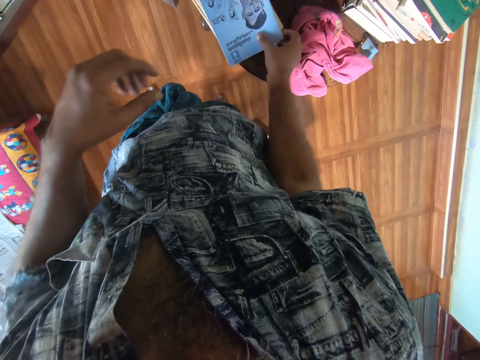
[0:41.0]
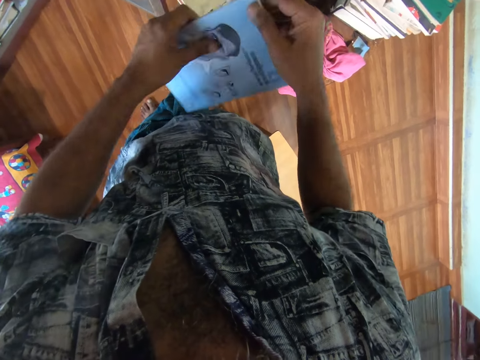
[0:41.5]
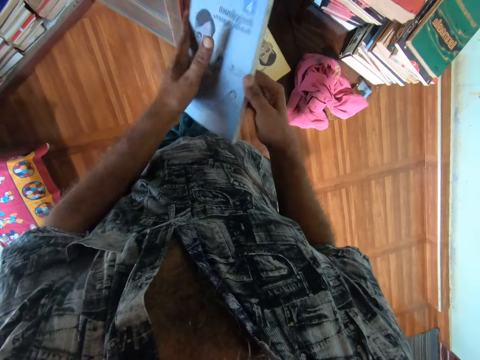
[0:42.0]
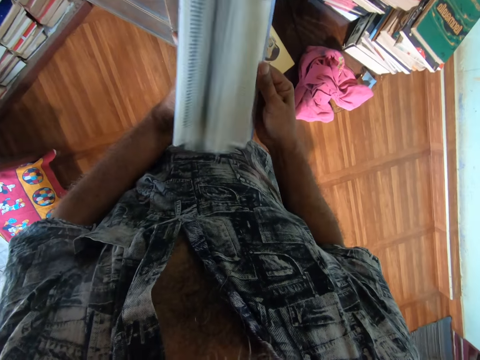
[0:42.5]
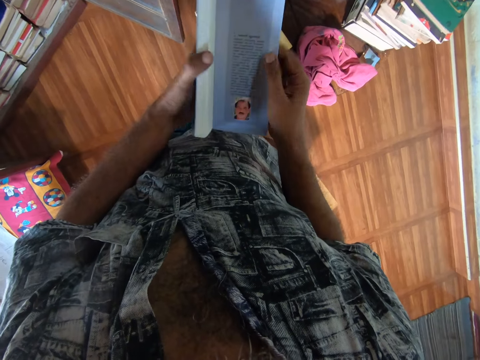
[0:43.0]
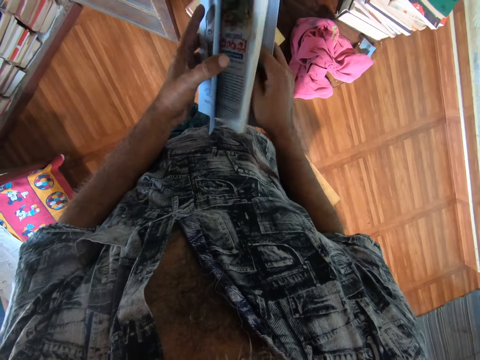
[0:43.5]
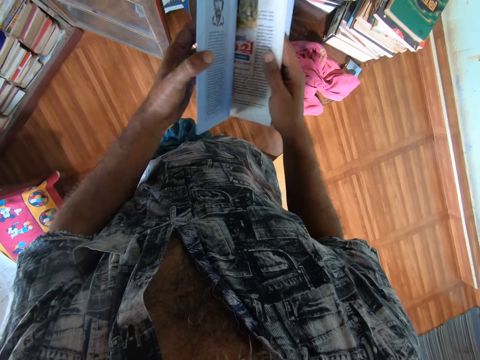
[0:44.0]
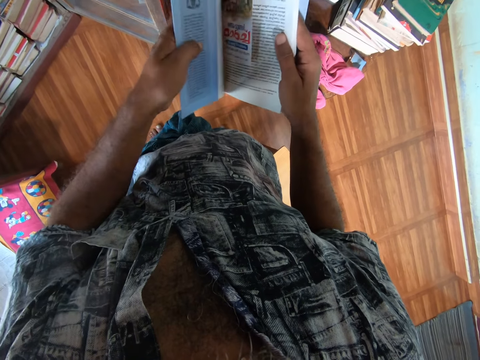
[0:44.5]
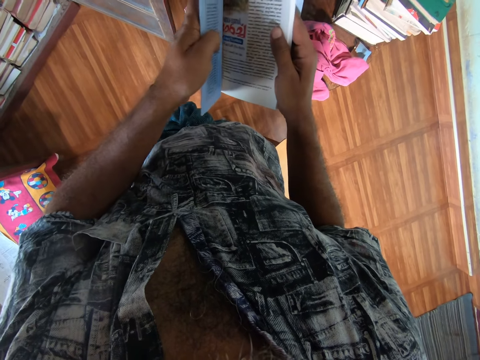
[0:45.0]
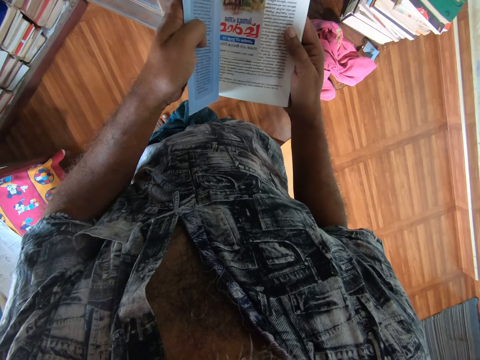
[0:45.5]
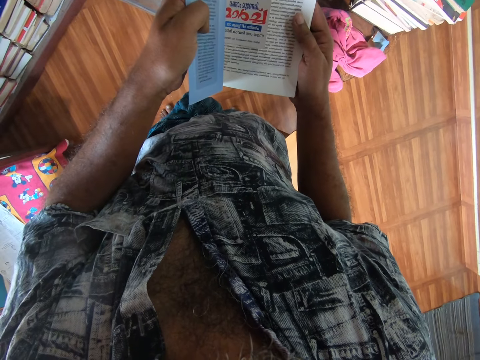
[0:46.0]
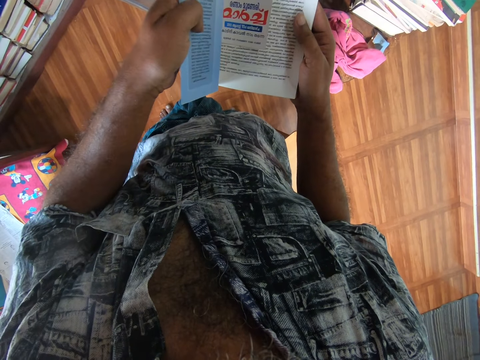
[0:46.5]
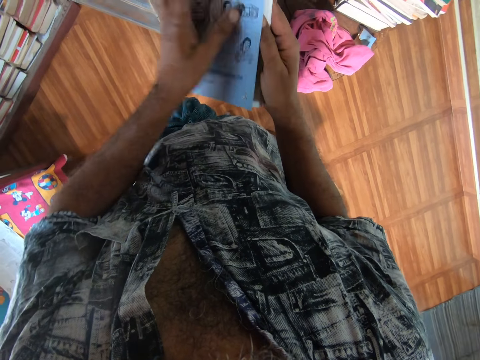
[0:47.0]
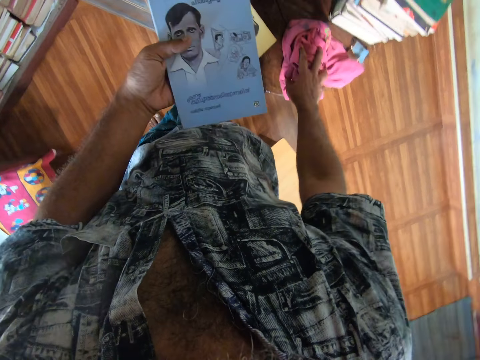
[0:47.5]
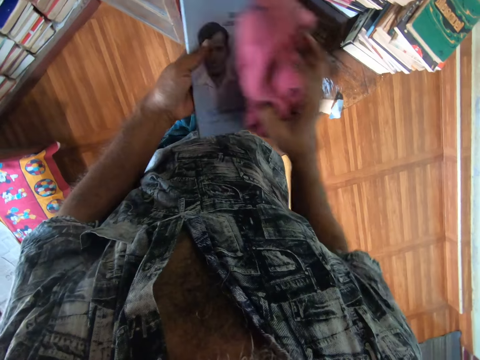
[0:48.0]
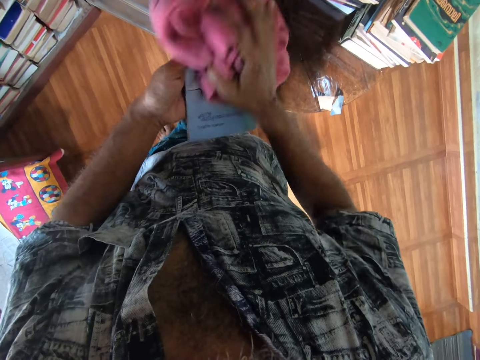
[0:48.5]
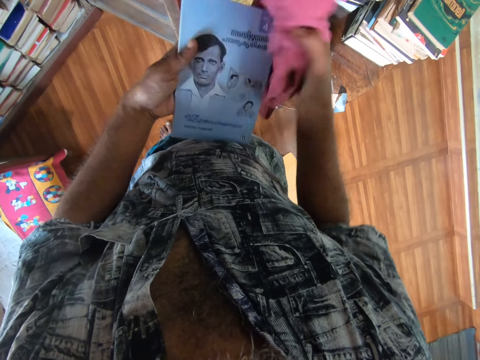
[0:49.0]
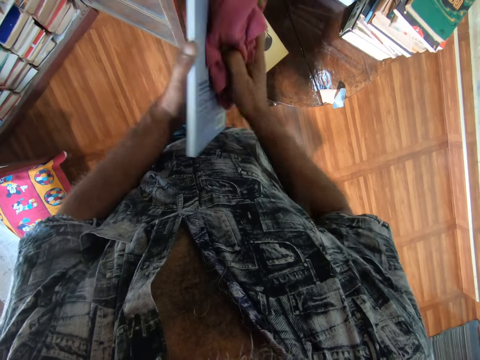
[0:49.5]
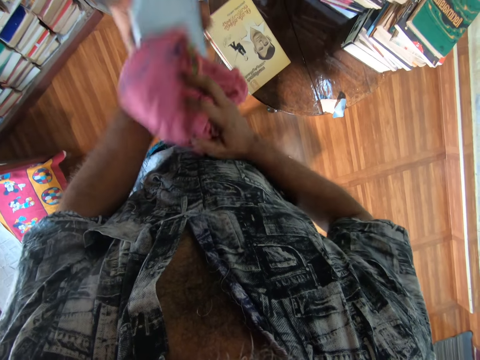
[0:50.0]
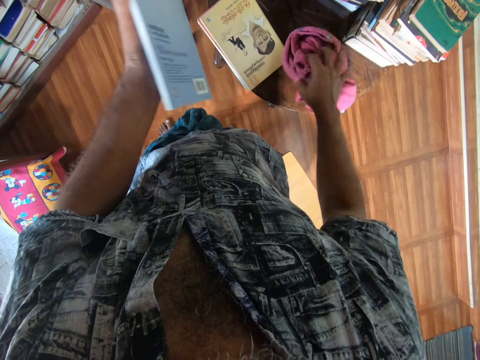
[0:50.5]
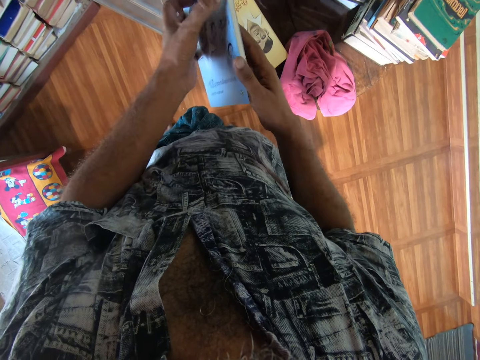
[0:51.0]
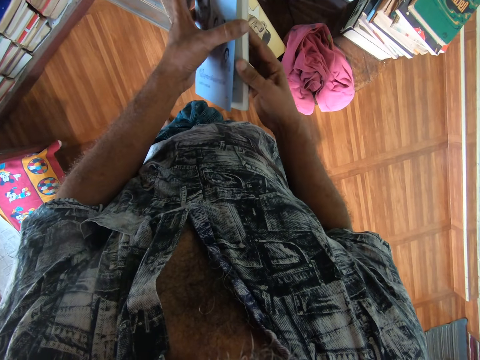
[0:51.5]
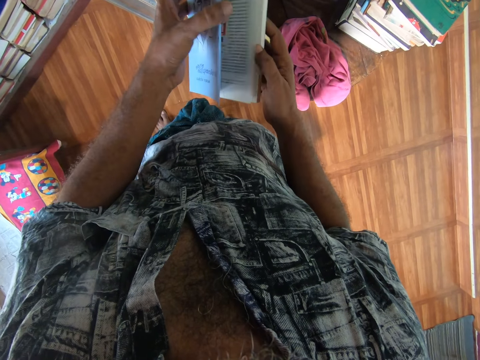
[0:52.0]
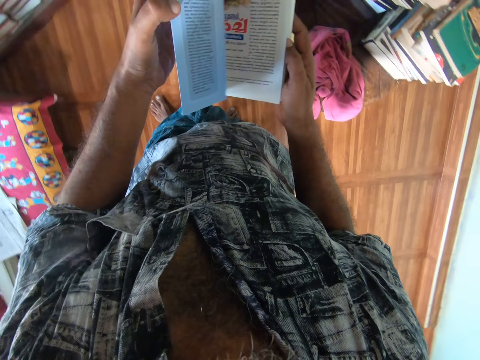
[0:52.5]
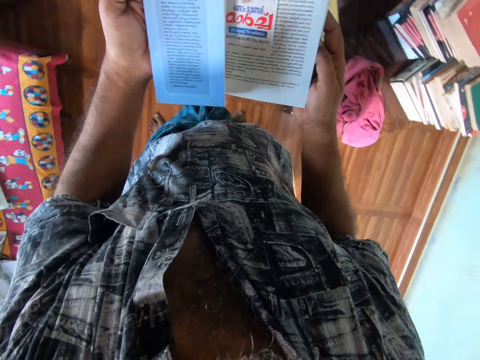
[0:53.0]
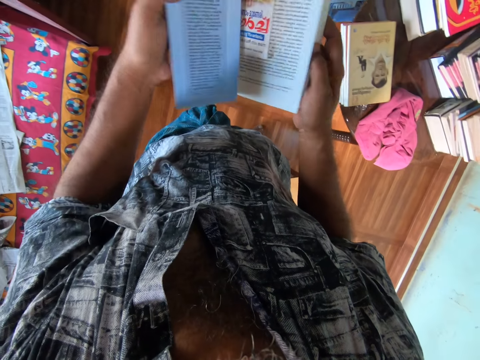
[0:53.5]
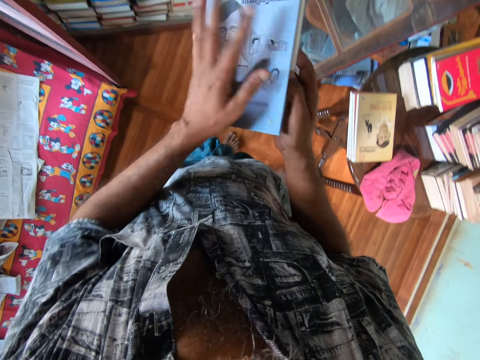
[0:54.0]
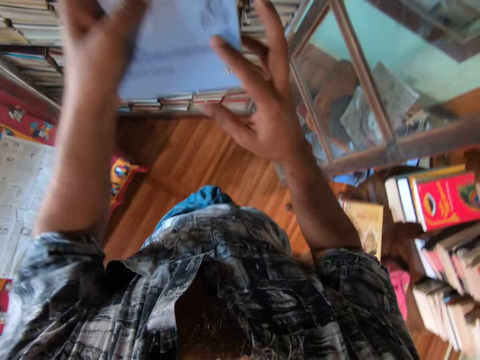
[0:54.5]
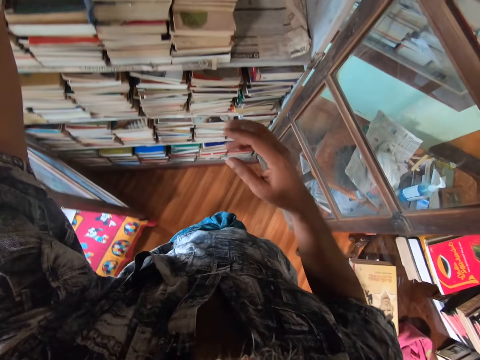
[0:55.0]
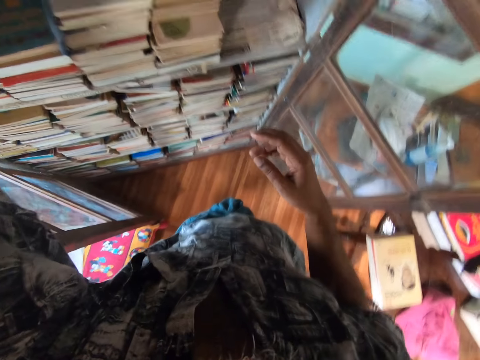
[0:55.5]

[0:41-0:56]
The camera wearer picks up a book from the table. They flip the pages of the book. They look at the book. They pick up the towel from the table. They wipe the book with the towel. They place the towel on the table. They open the book. They turn left. They look at the book. They close the book. They place the book on the cupboard shelf.

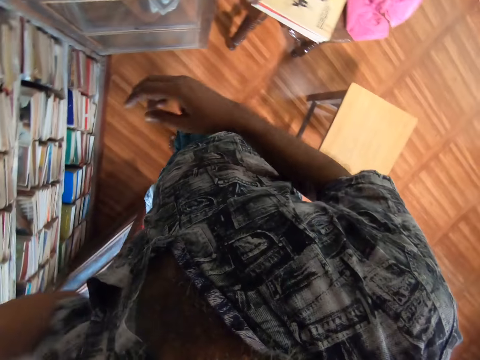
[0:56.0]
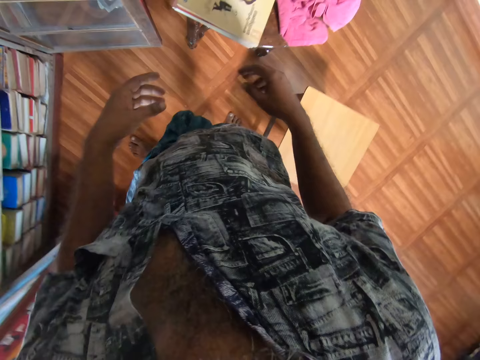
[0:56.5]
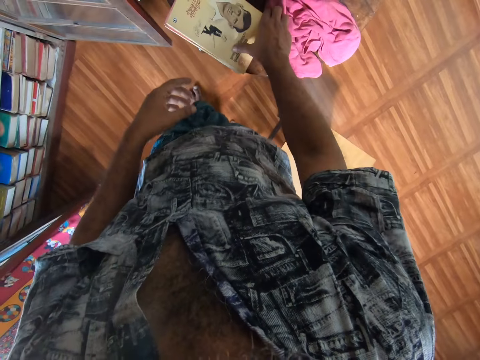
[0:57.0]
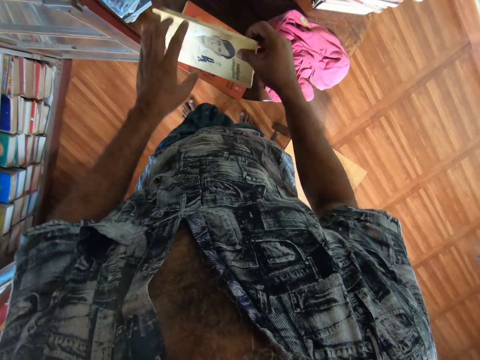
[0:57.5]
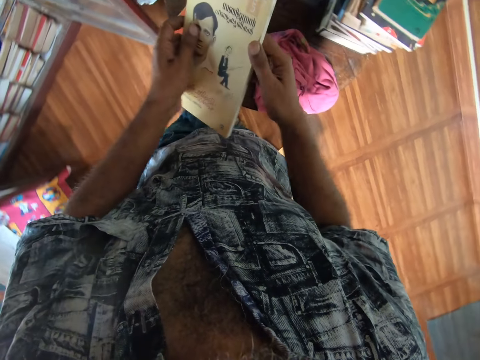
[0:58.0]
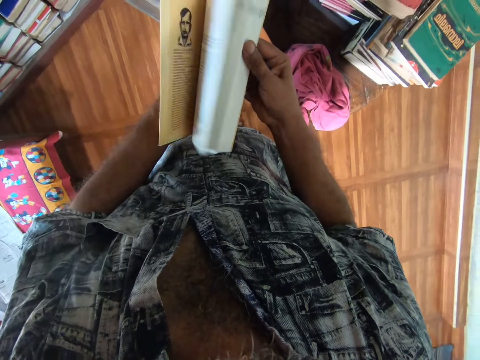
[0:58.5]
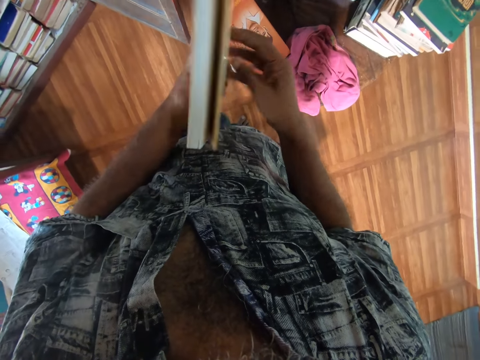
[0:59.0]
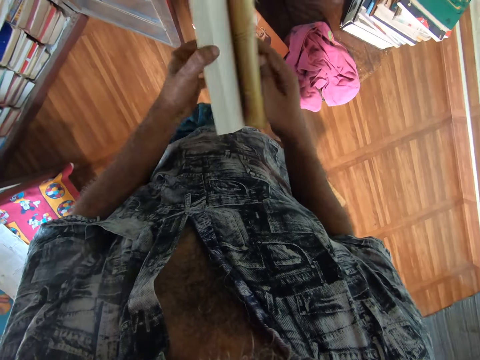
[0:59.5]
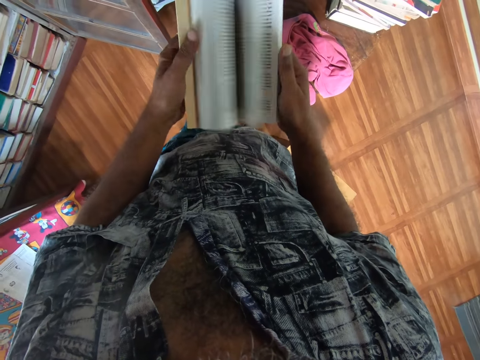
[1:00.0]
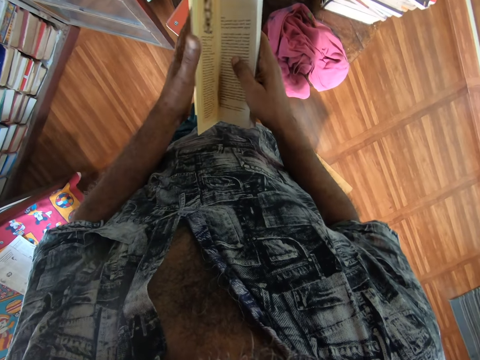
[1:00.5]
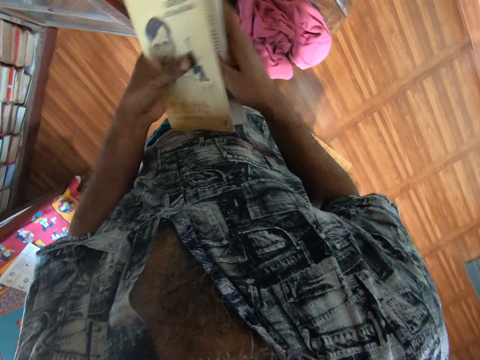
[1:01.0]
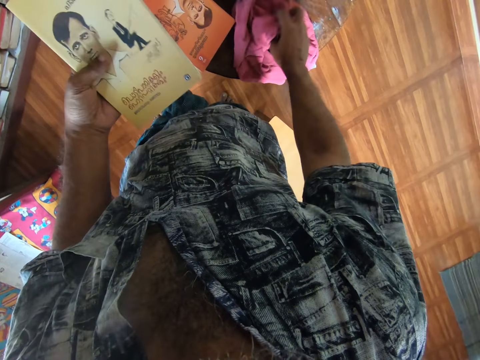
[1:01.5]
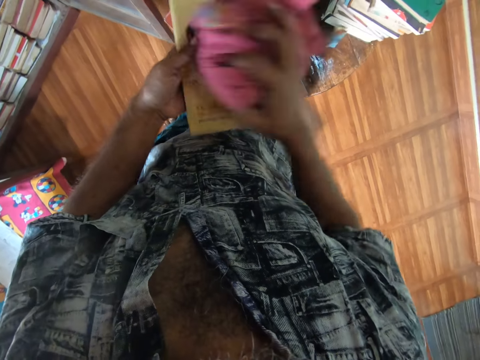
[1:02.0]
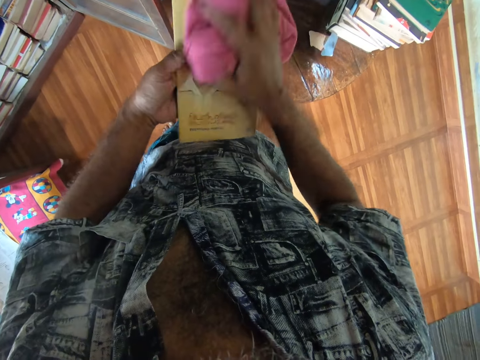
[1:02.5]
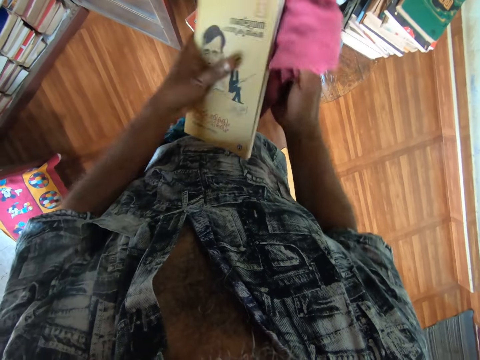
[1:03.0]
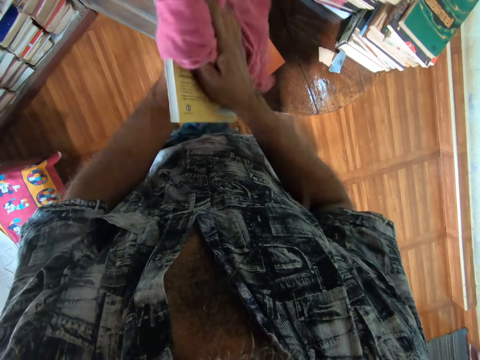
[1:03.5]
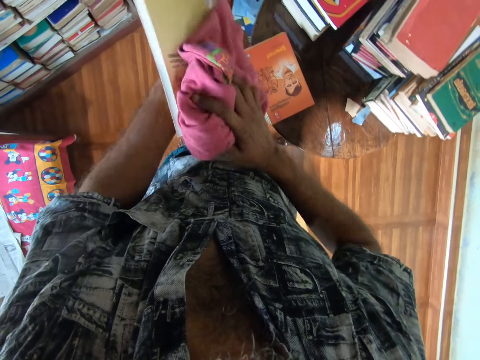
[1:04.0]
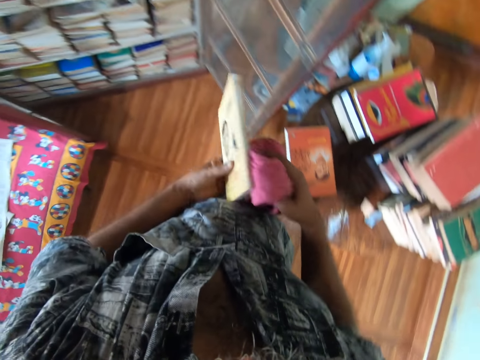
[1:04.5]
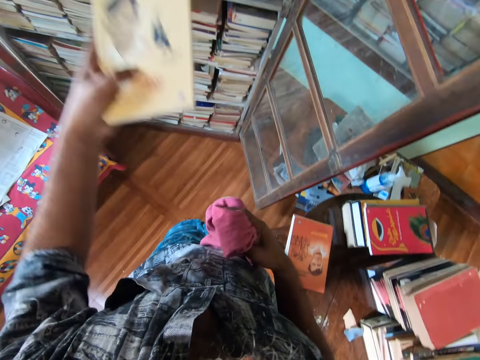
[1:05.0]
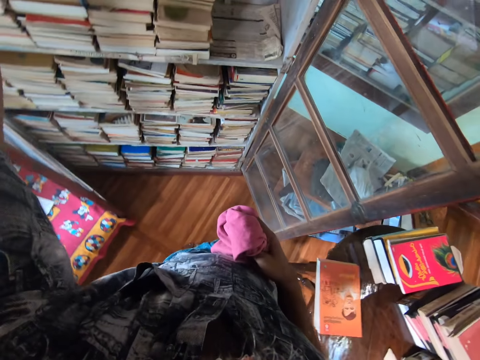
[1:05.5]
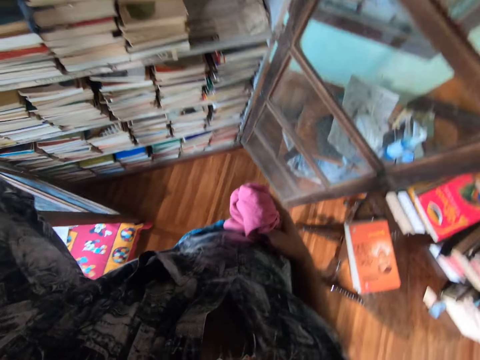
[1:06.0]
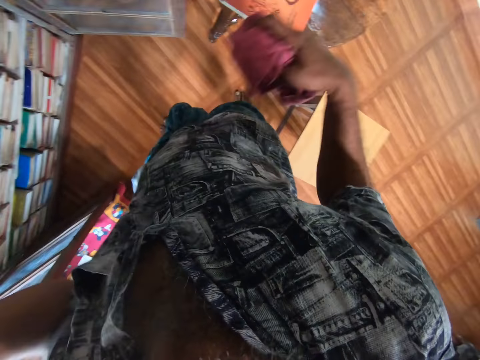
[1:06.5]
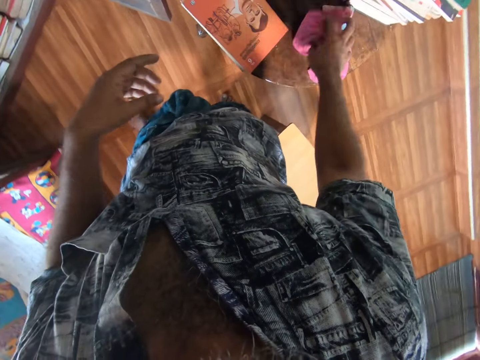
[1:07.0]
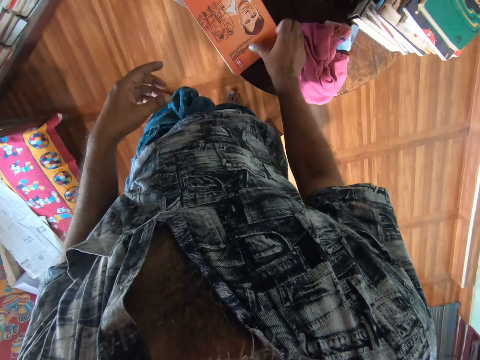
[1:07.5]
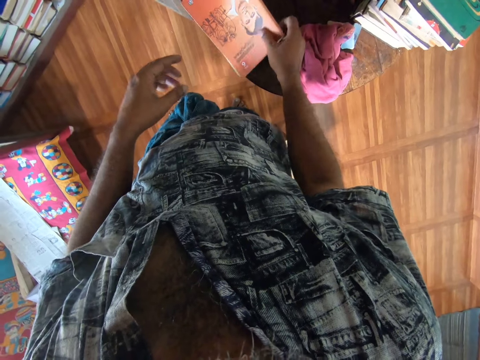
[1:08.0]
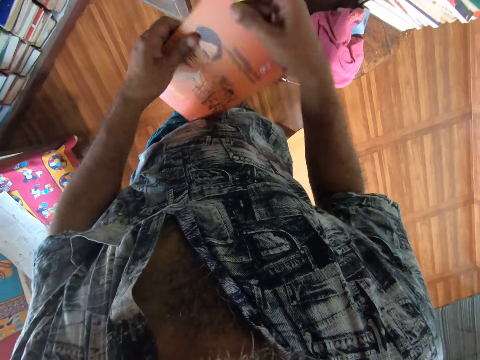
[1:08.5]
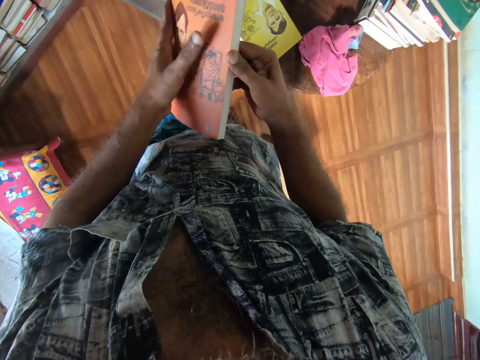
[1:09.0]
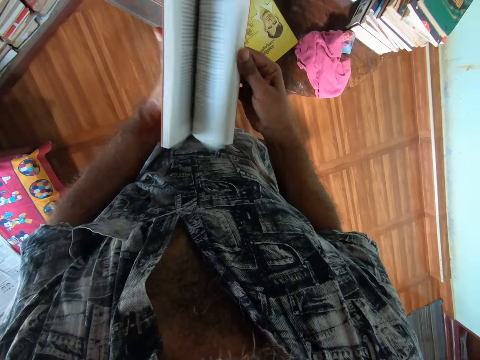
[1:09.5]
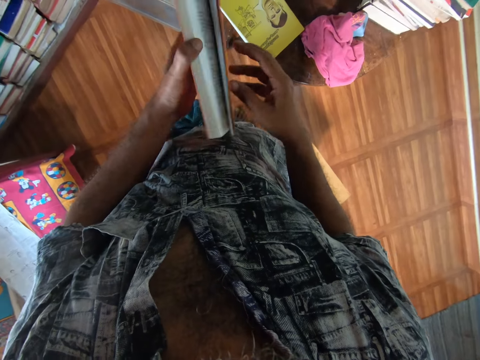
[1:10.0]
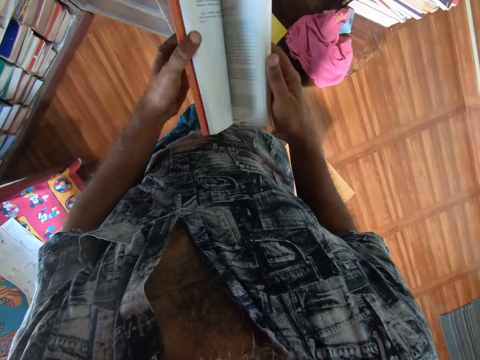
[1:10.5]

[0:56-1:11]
The camera wearer turns right. They pick up a book from the table. They open the book. They flip the pages of the book. They close the book. They pick up the towel from the table. They wipe the book with the towel. They place the book on the cupboard shelf. They turn right. They place the towel on the table. They pick up a book from the table. They open the book. They flip the pages of the book.
